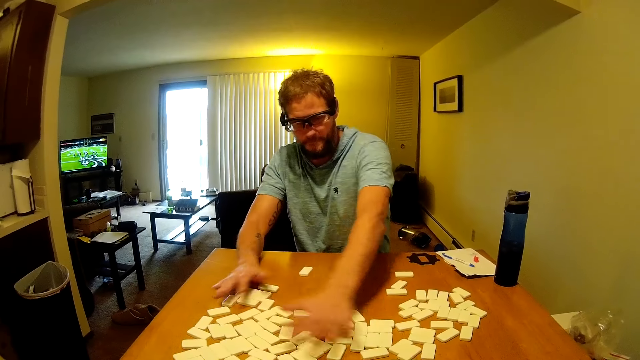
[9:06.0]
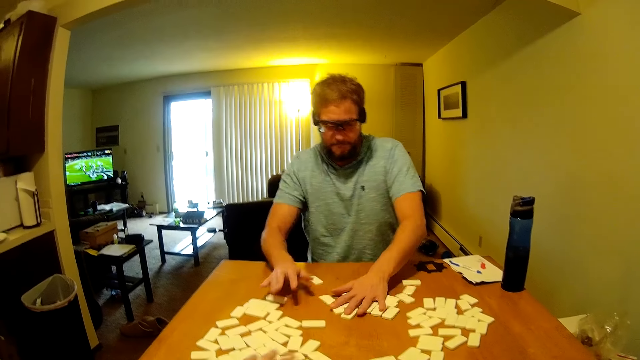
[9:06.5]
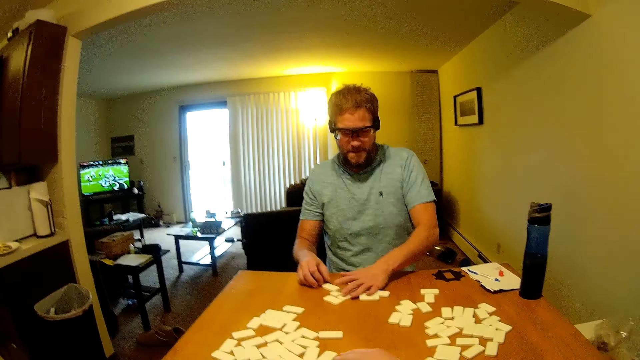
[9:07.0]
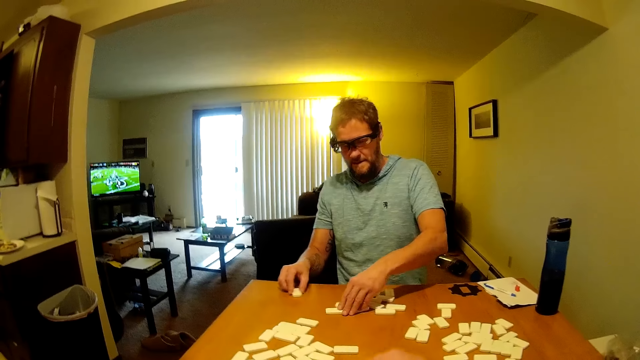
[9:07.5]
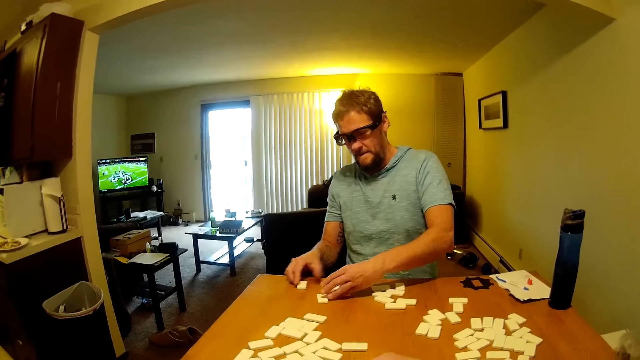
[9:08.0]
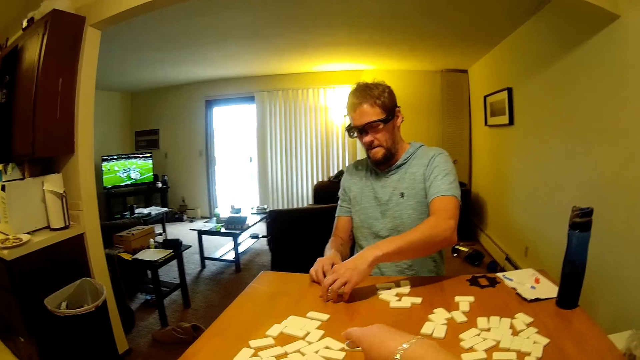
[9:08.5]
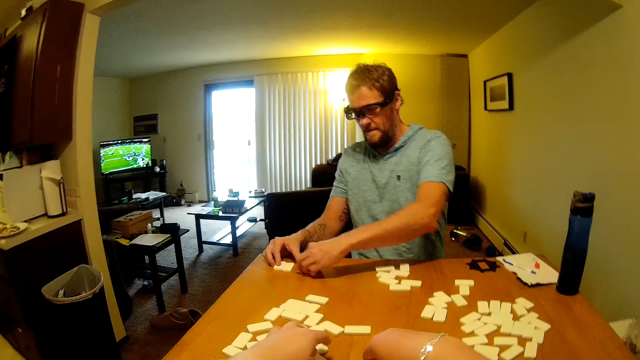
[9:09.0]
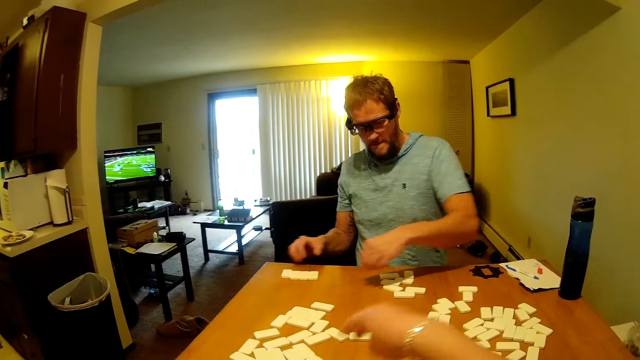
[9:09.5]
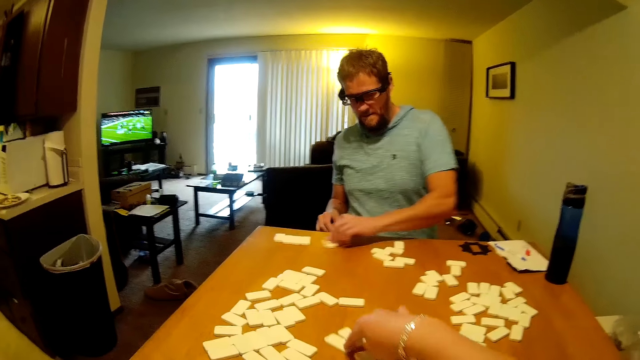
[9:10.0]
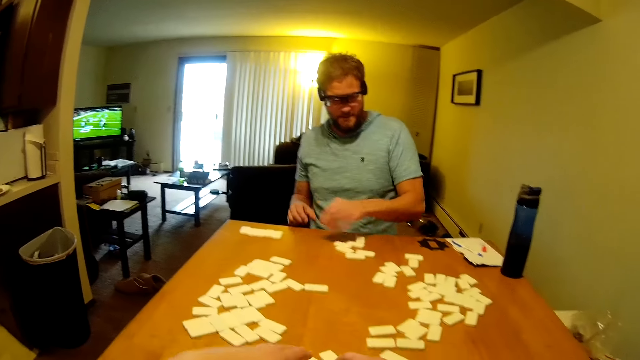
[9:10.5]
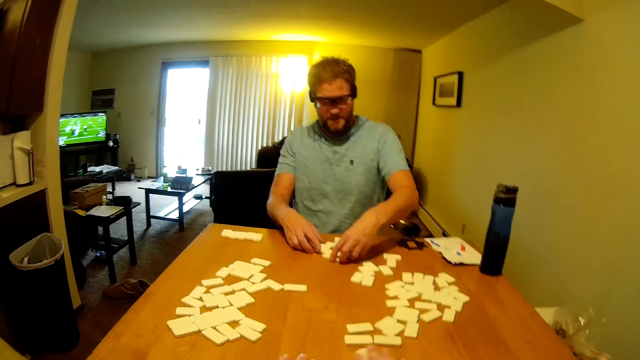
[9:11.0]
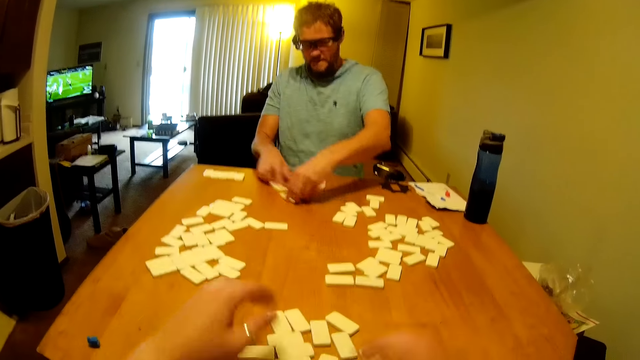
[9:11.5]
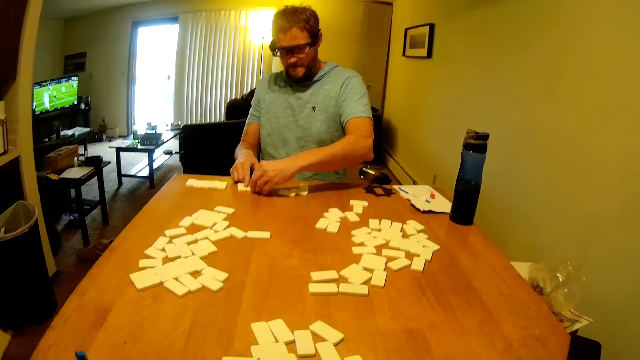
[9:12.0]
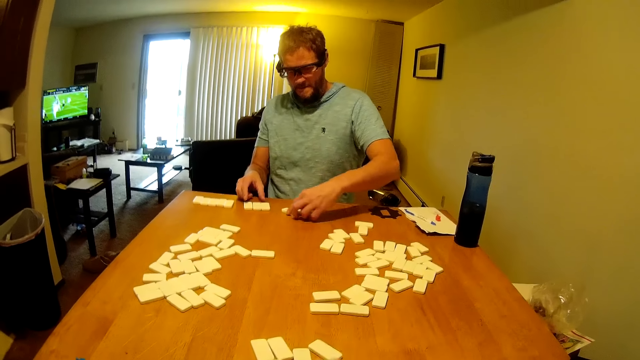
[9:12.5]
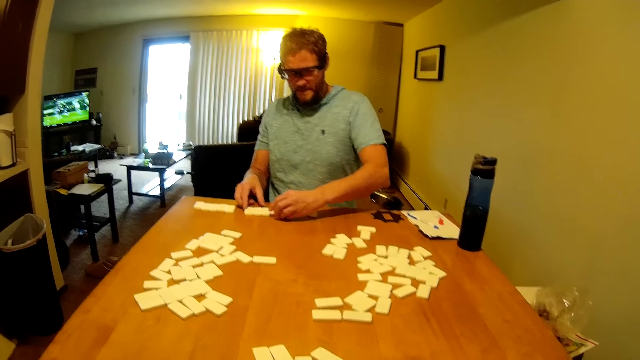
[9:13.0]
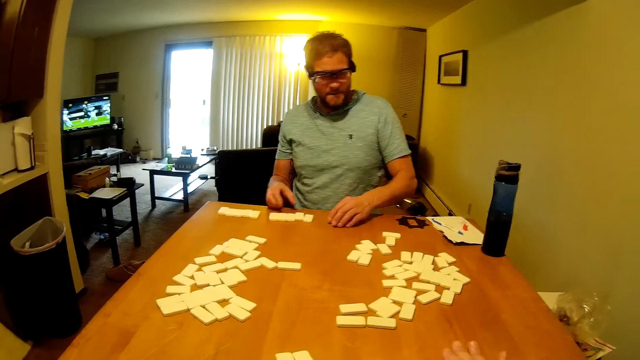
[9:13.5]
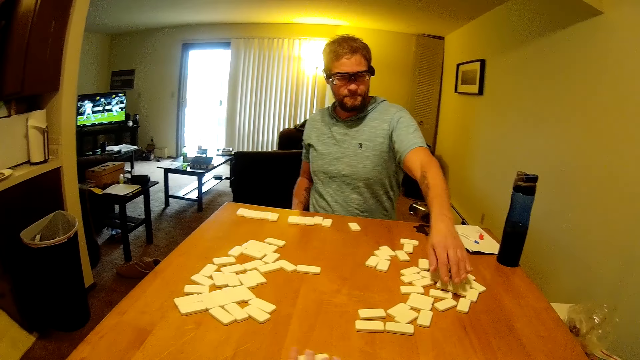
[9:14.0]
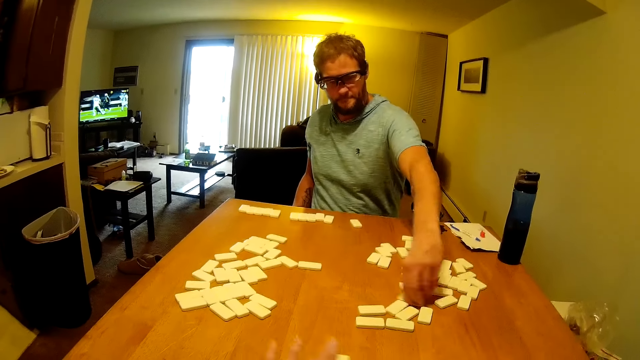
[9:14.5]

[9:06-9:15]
A man arranges dominoes on the table. The camera wearer arranges dominoes on the table.

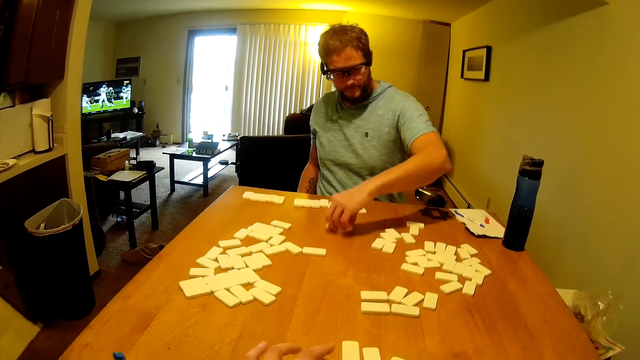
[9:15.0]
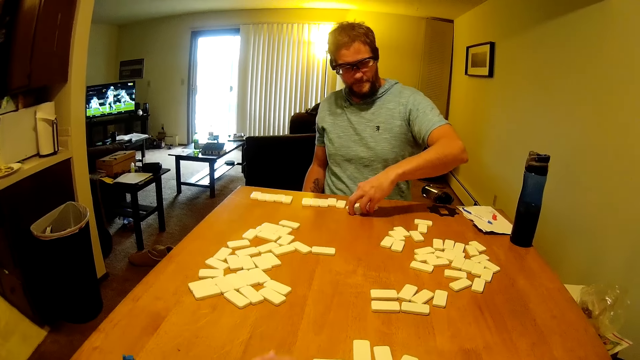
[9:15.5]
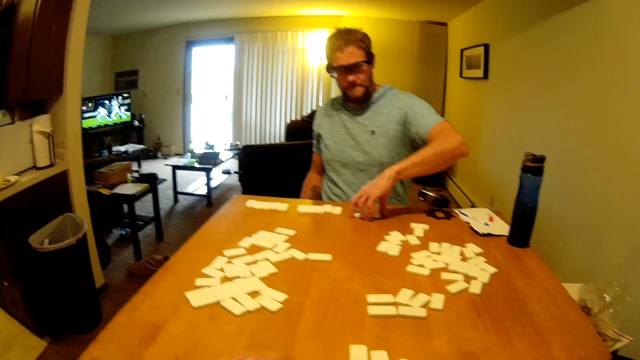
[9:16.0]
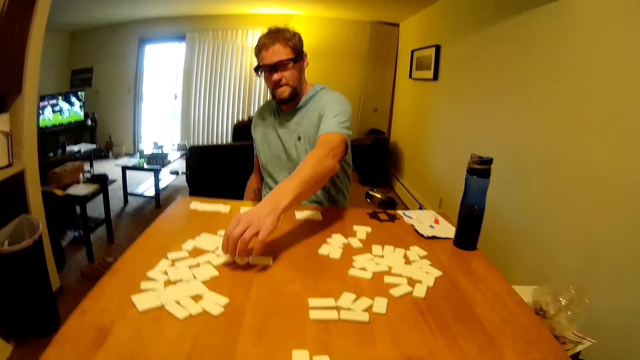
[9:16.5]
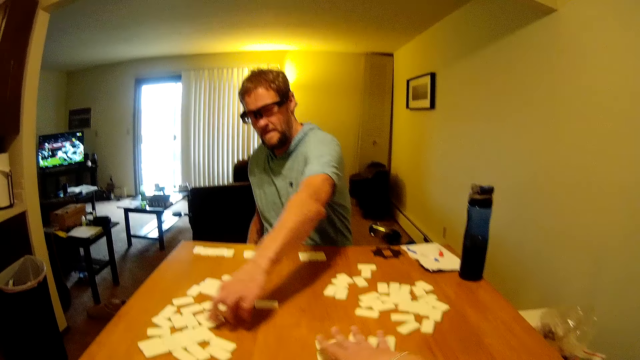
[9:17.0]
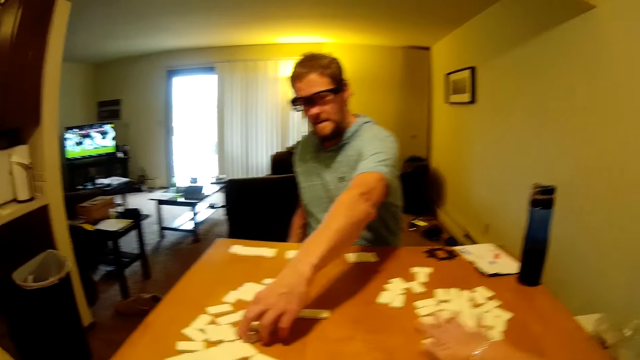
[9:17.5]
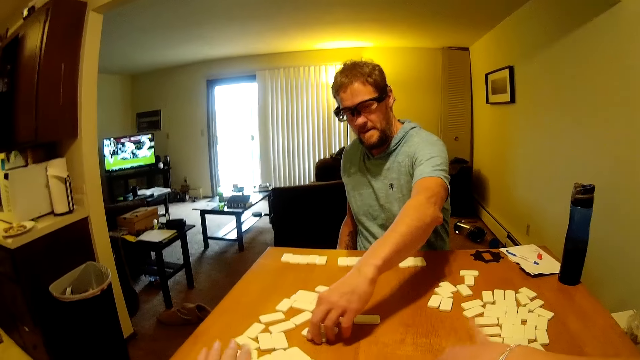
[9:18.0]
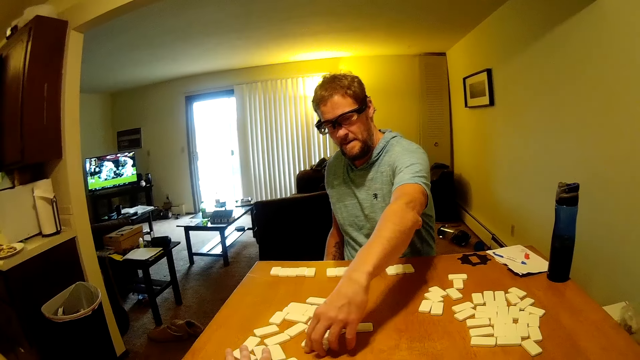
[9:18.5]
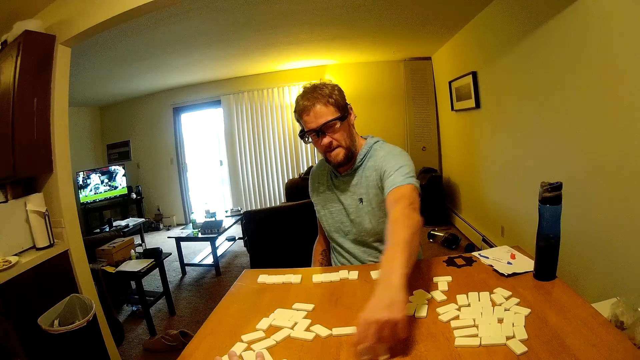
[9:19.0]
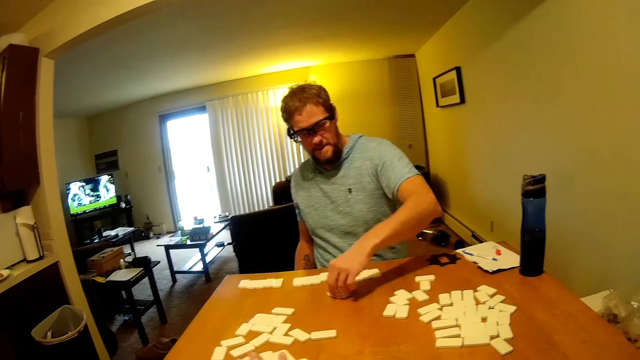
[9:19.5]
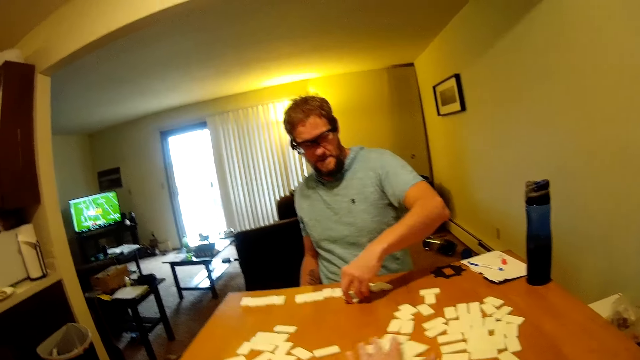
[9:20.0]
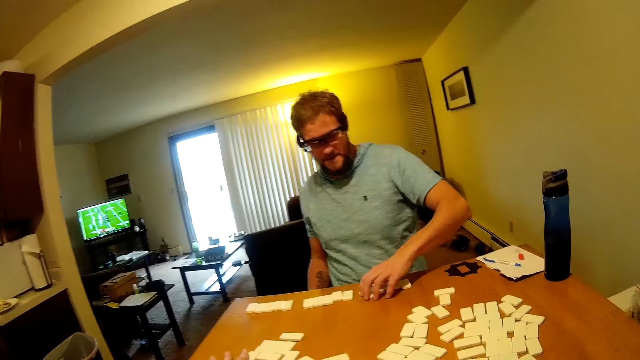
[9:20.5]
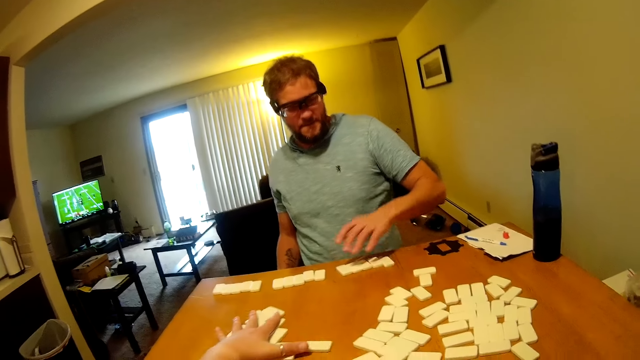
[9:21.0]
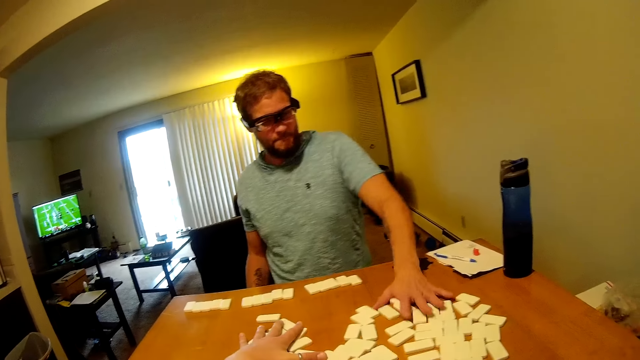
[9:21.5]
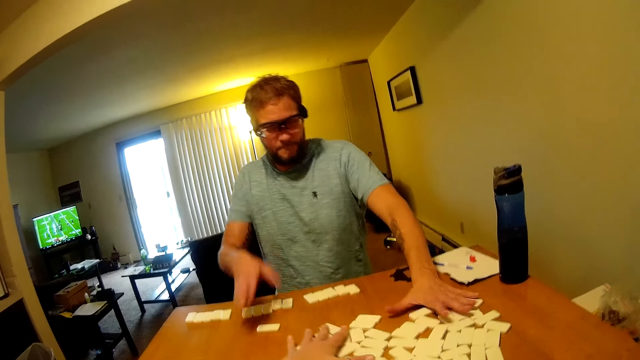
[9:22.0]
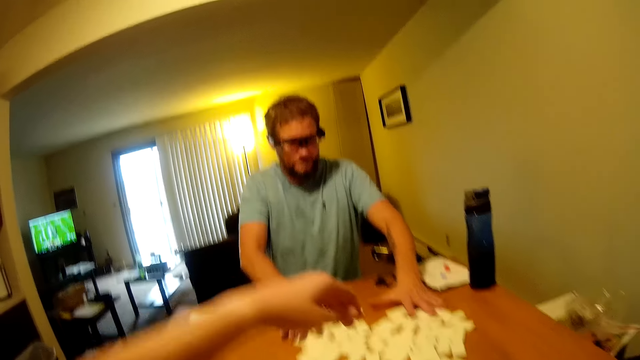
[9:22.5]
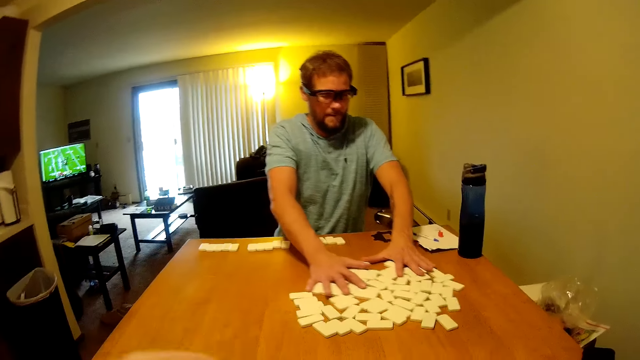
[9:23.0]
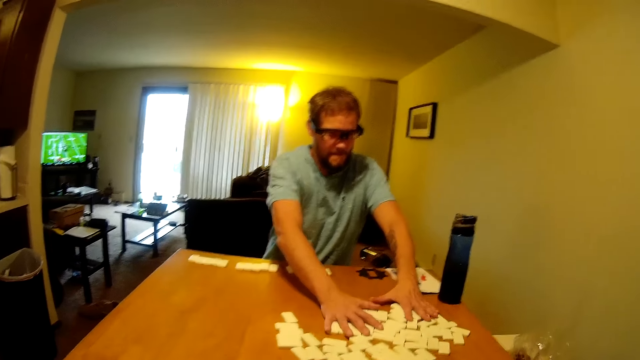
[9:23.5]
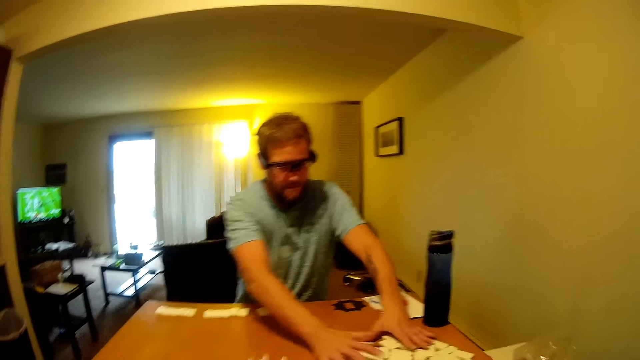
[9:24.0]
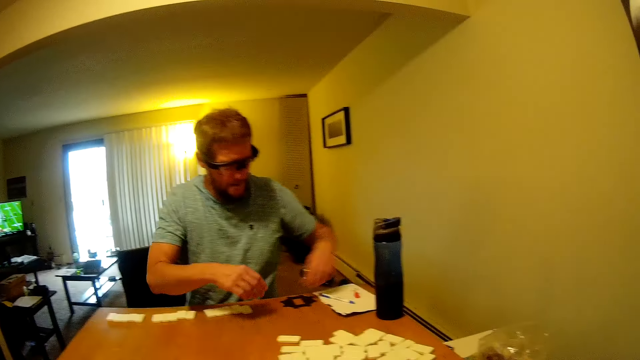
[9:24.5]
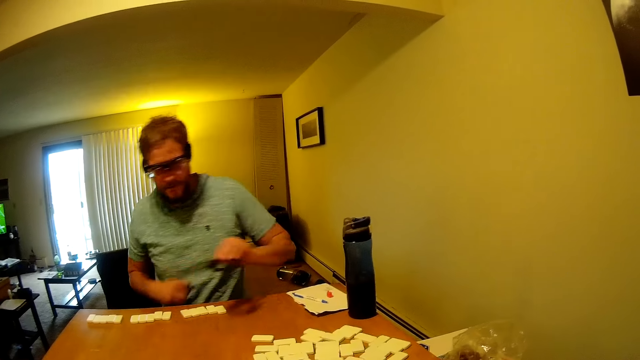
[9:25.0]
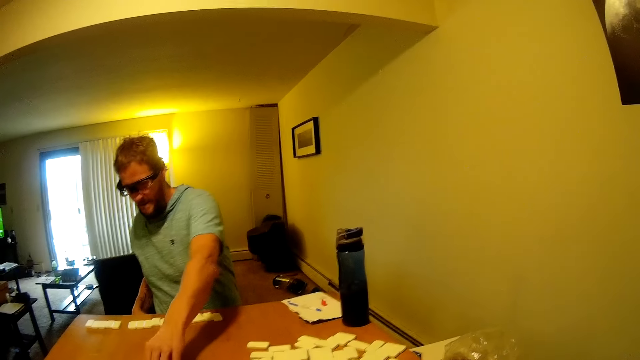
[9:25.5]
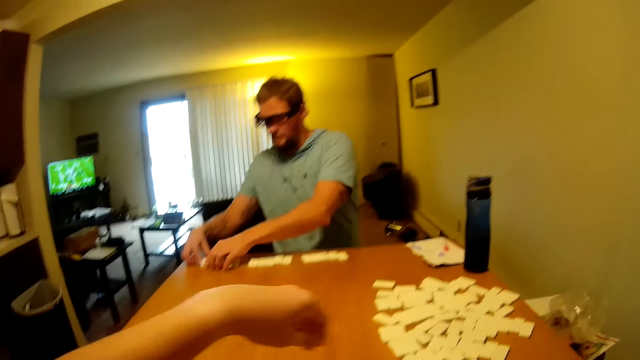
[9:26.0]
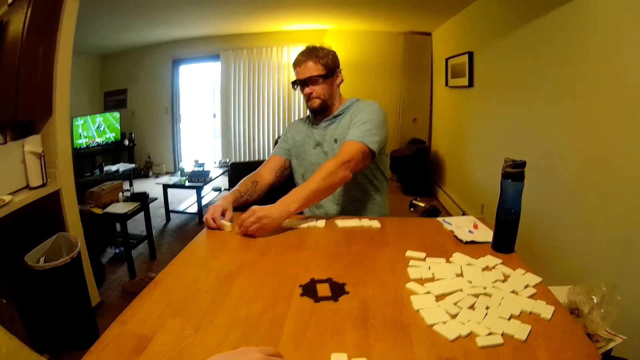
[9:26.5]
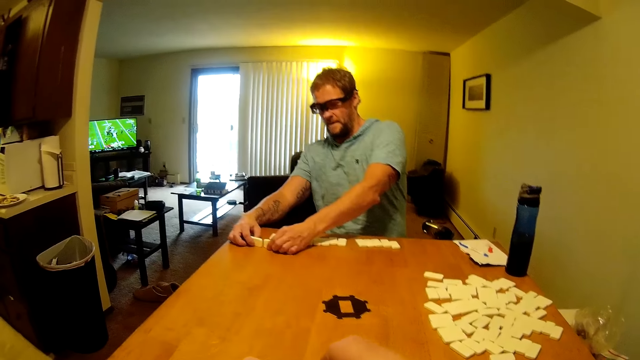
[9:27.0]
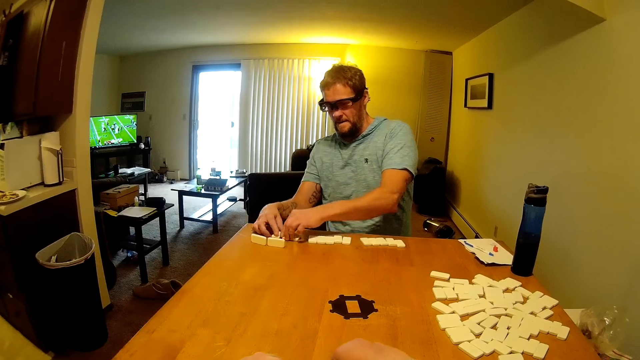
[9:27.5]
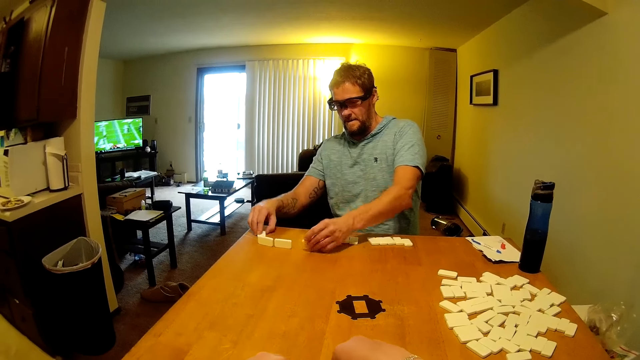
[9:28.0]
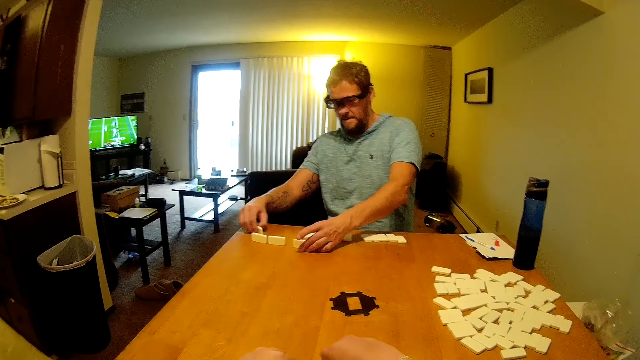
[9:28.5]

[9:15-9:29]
The camera wearer puts the dominoes together. A man arranges the dominoes on a table. The camera wearer moves the dominoes on the table. The man puts the dominoes together, picks a plastic piece from the table and puts the plastic piece on the table. The man arranges the dominoes on the table.
